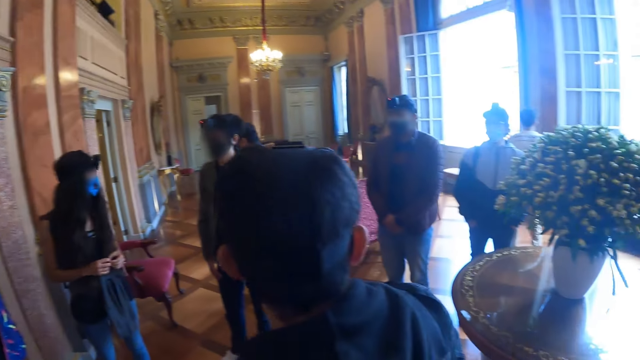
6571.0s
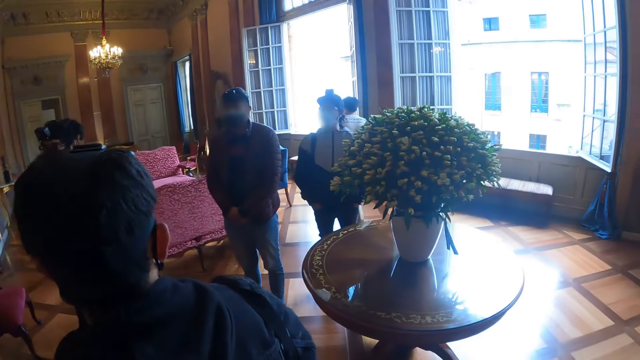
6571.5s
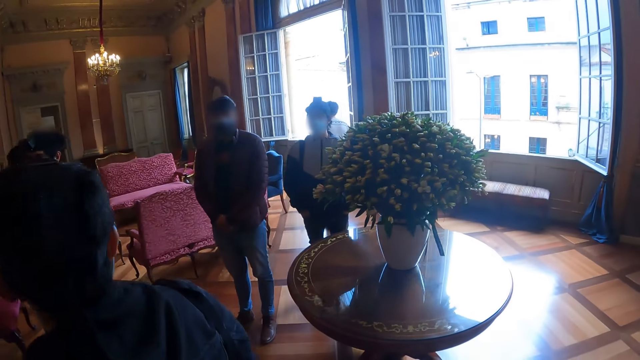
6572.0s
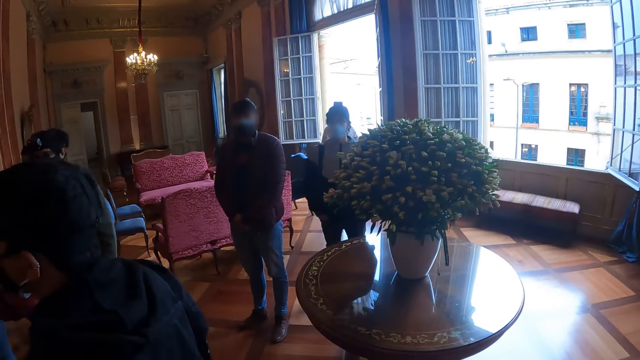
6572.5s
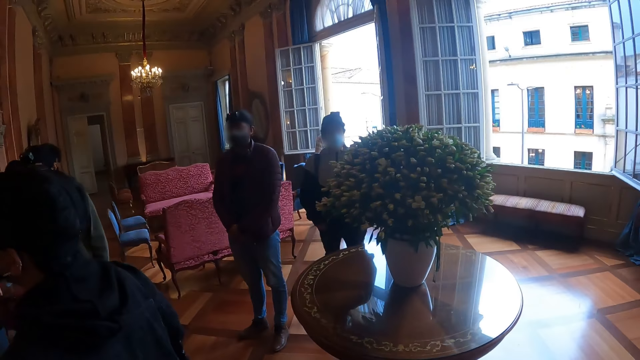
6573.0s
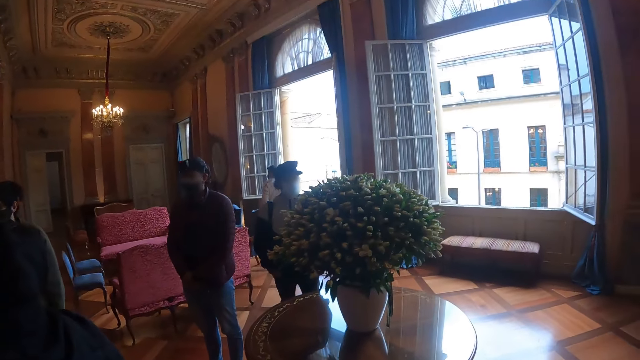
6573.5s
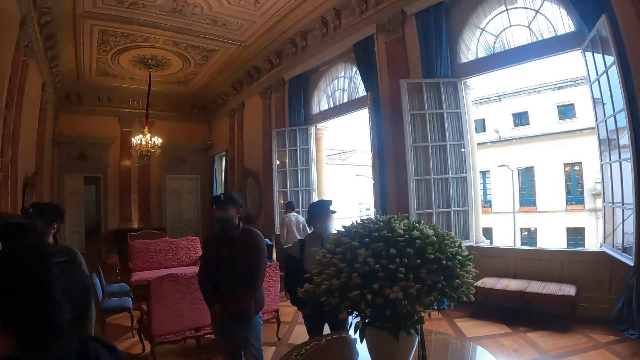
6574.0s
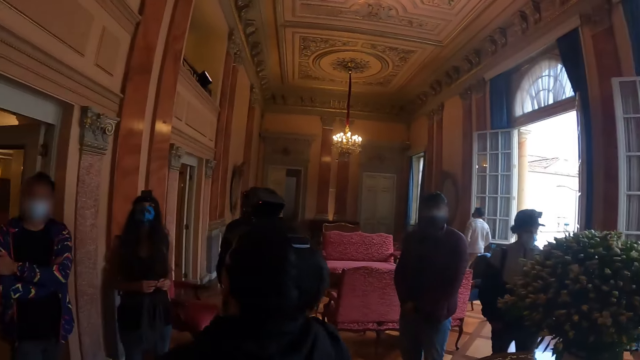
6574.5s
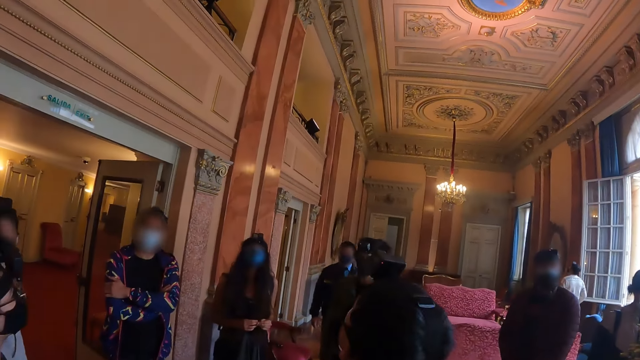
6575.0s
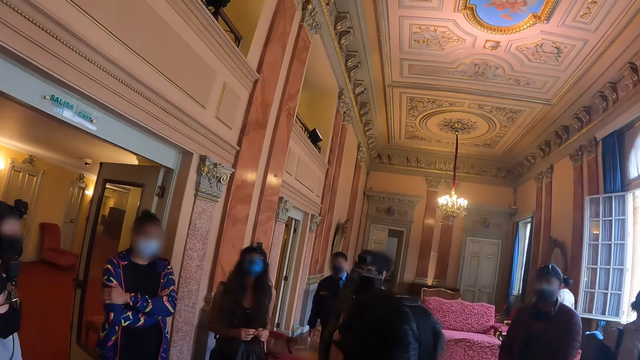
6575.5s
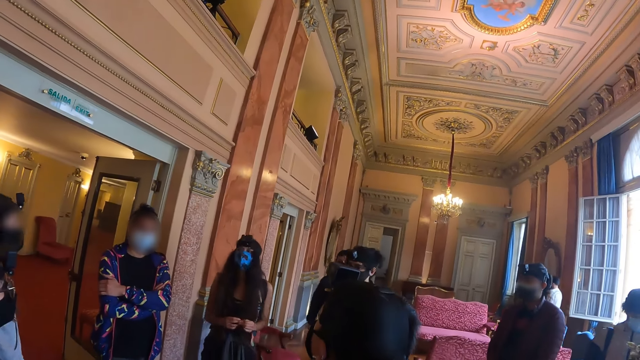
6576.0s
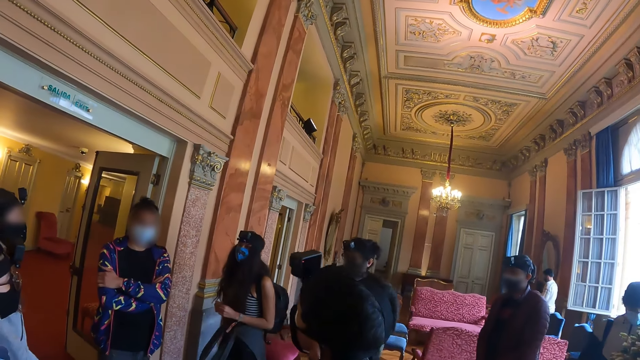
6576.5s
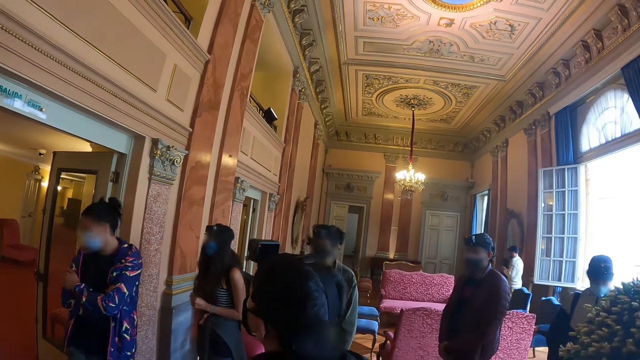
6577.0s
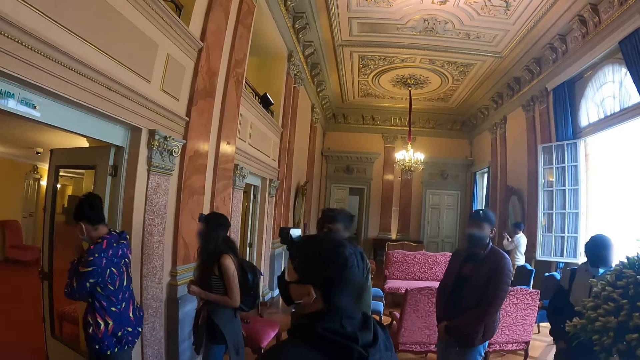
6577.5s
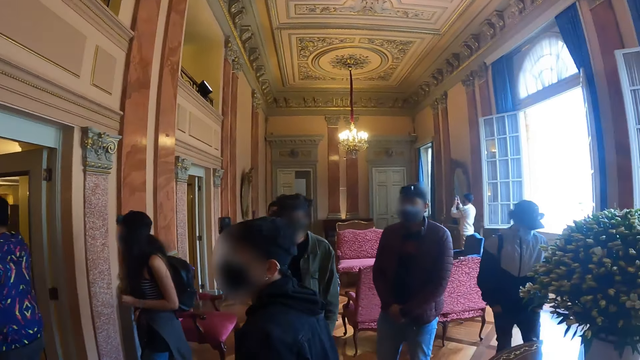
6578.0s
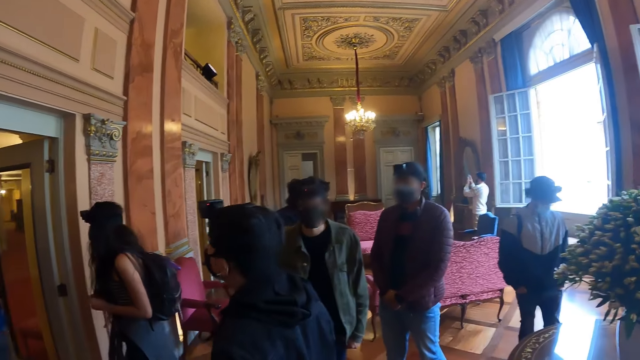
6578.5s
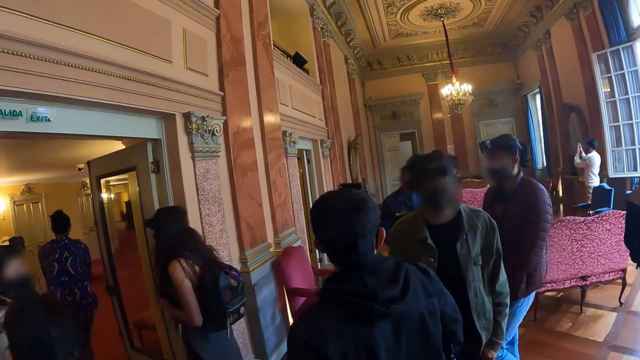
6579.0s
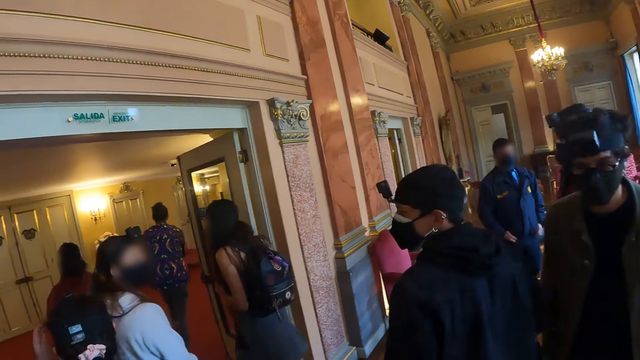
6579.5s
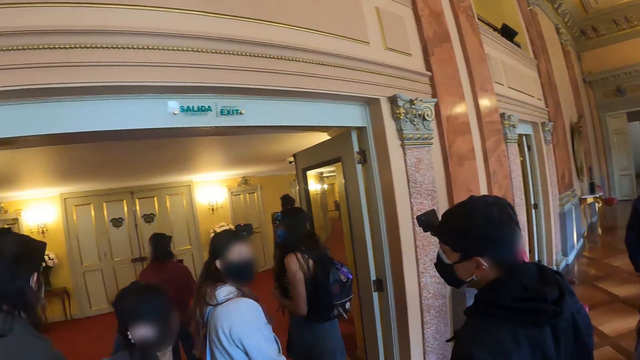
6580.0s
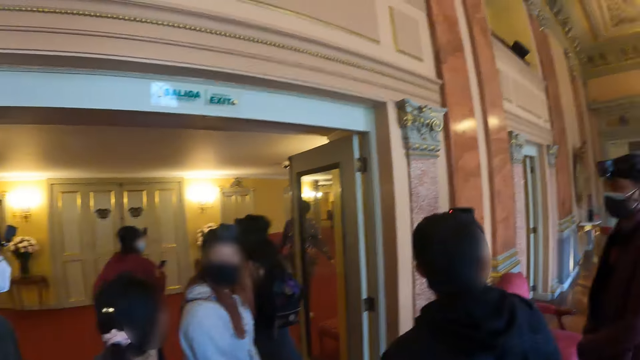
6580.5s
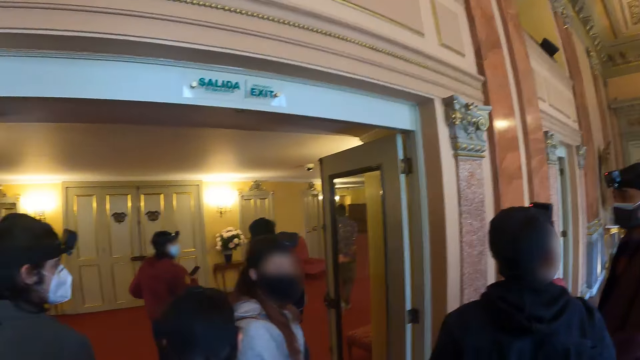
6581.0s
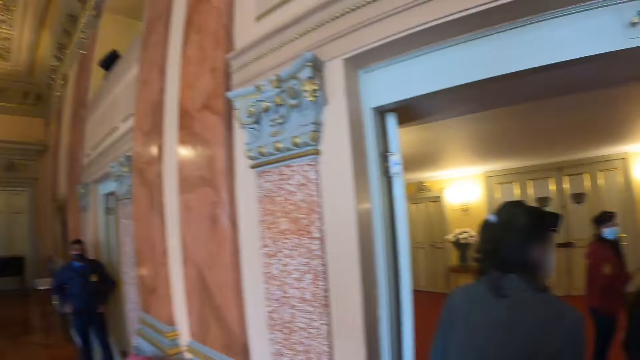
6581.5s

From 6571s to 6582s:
The camera wearer walks with a group of people around the building.

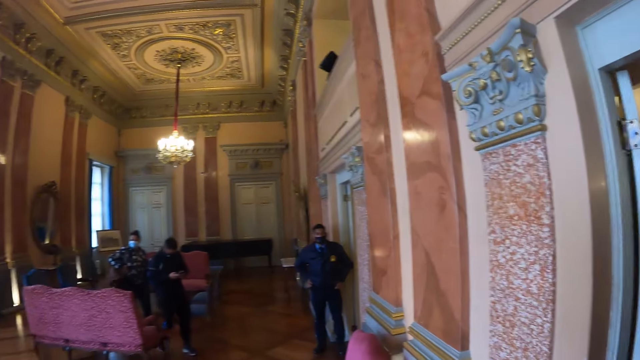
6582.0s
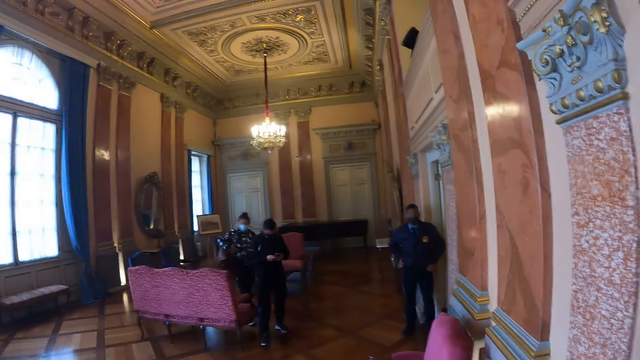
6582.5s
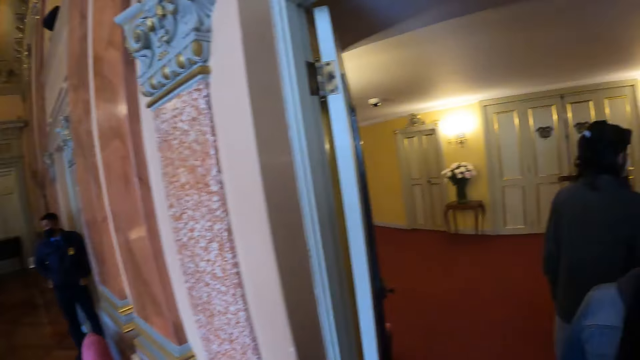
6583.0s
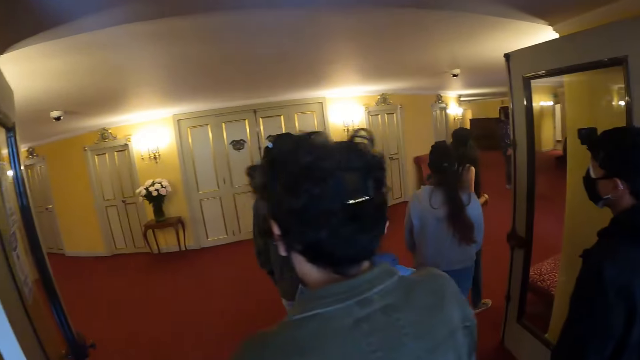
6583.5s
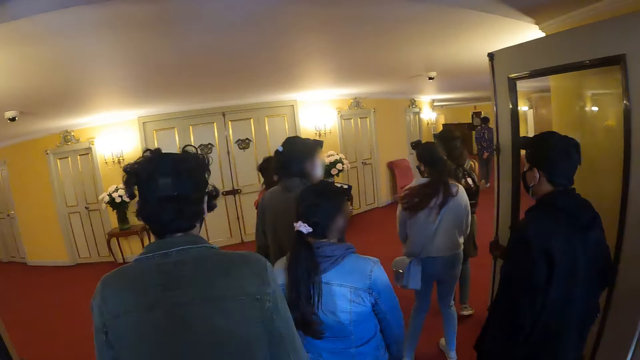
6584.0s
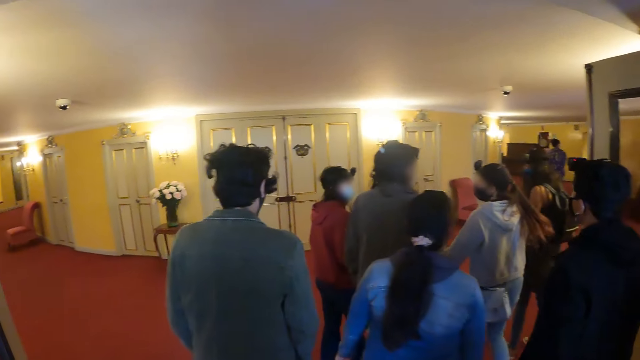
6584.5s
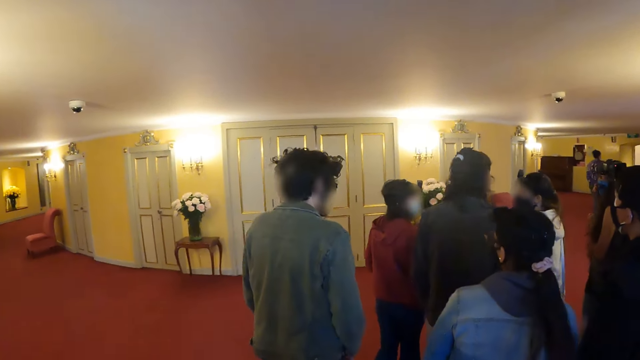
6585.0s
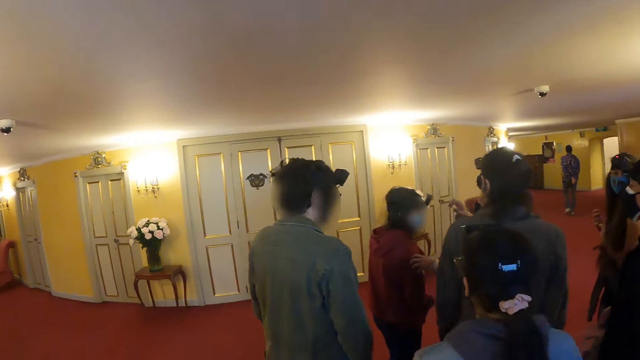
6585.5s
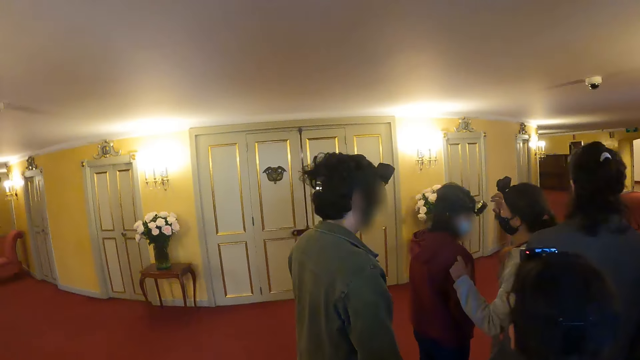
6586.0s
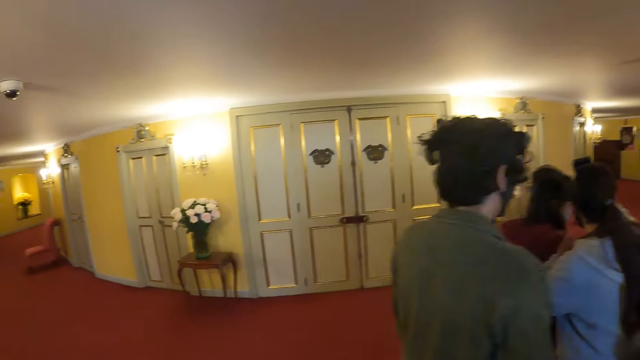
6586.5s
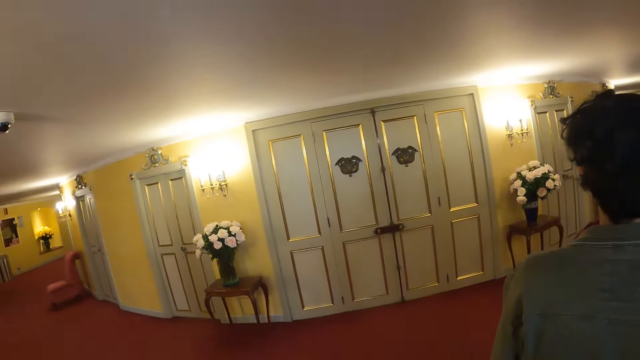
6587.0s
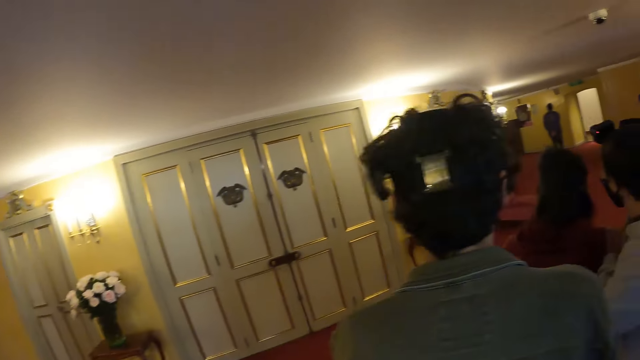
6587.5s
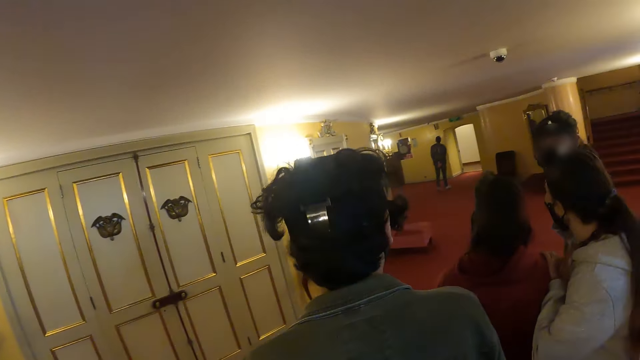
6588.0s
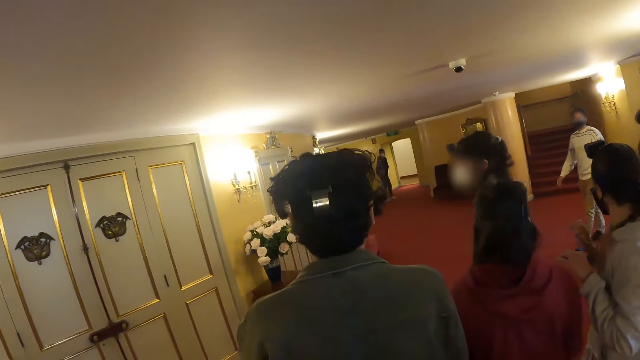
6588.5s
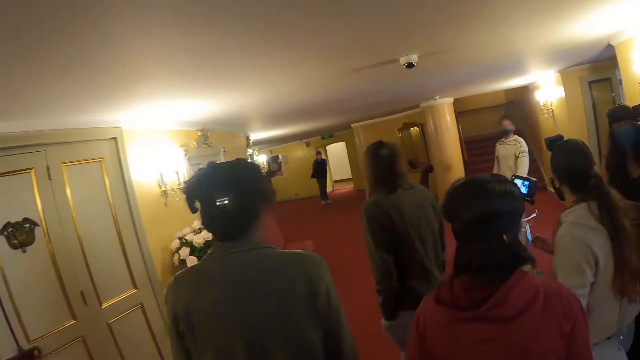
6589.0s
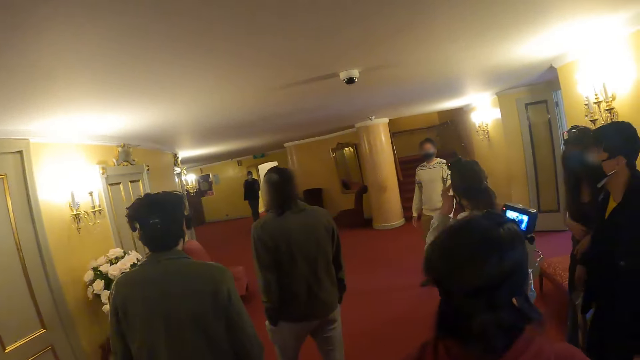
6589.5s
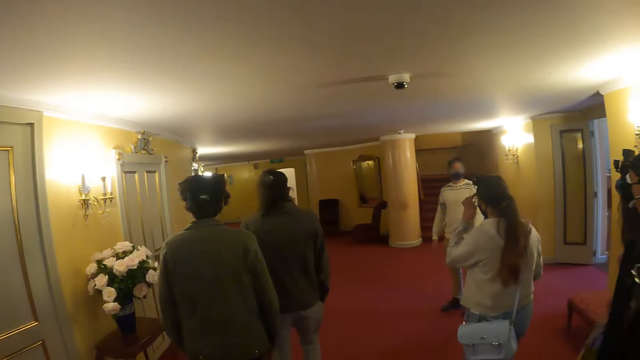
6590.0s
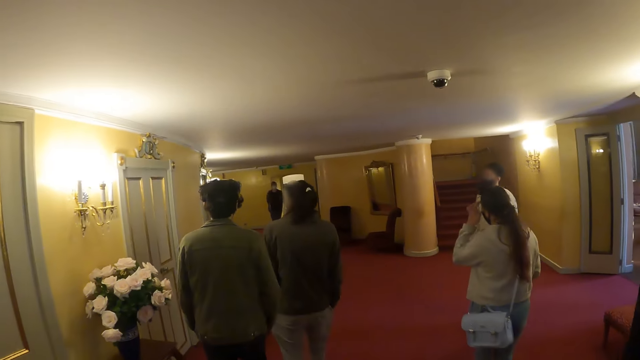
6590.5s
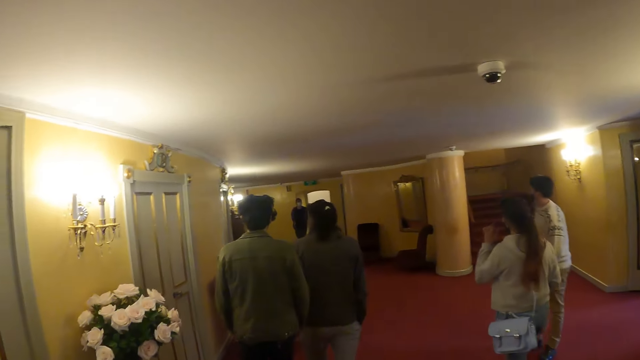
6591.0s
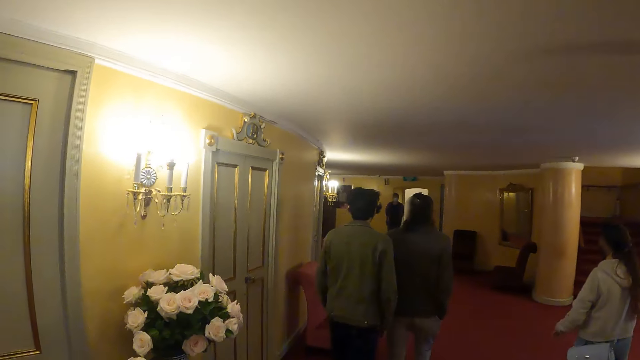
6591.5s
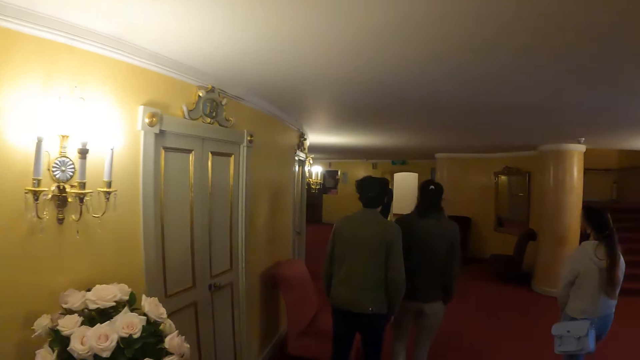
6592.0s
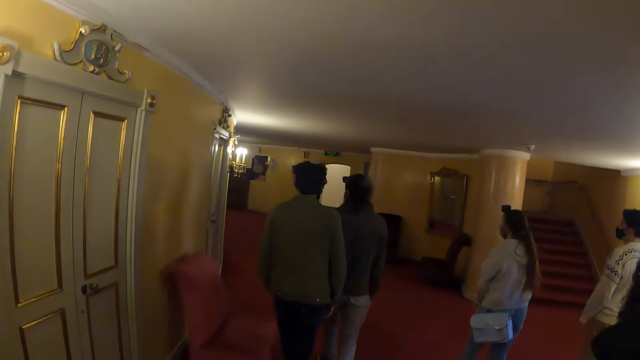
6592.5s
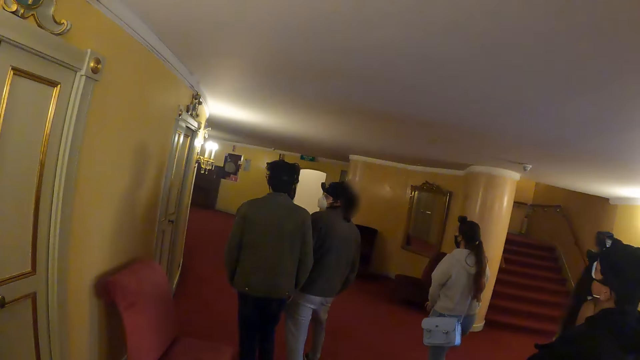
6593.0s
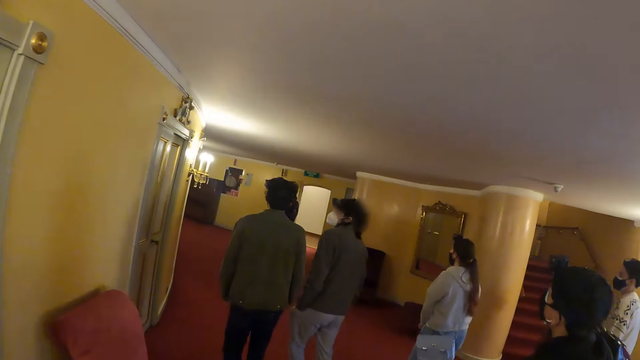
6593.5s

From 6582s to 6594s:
The camera wearer looks around the building. They walk around the building with the group. A man walks around the building.
